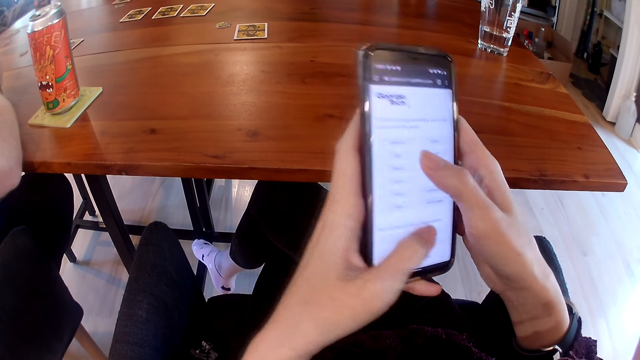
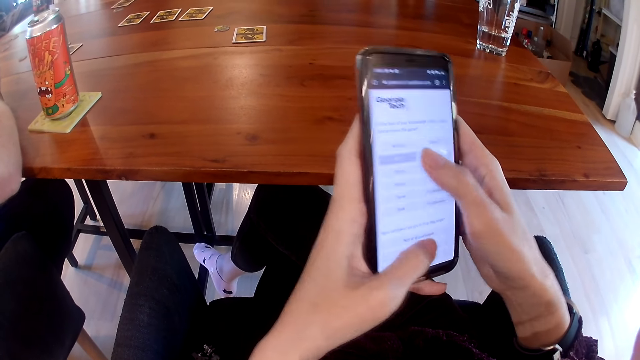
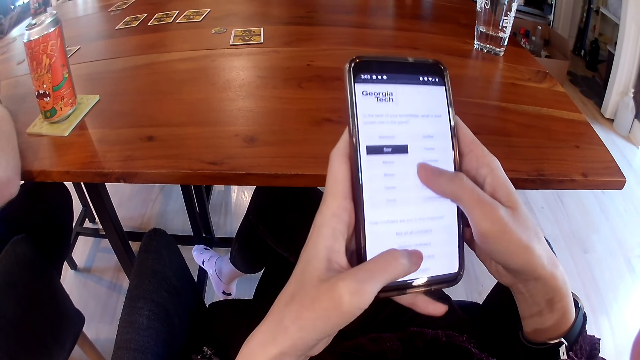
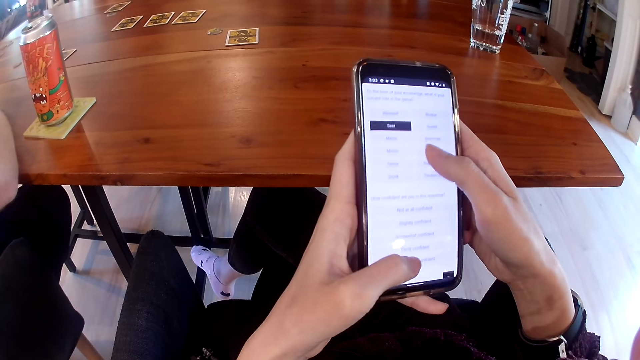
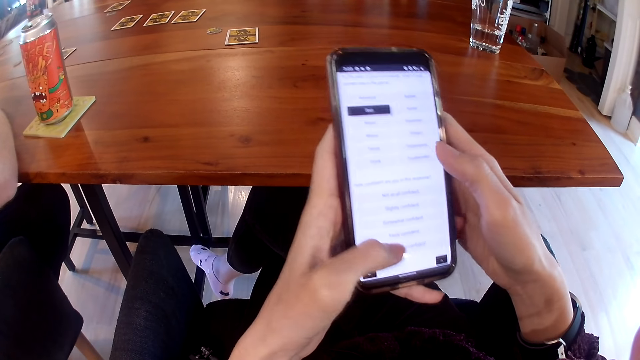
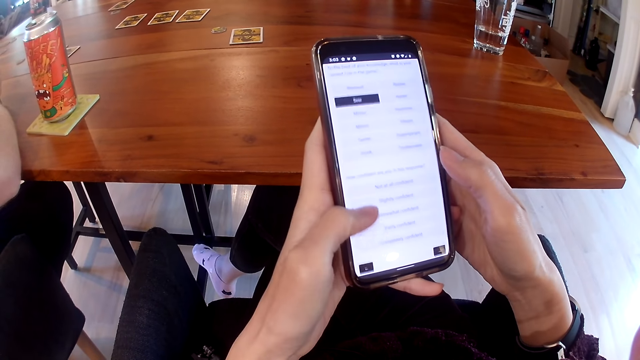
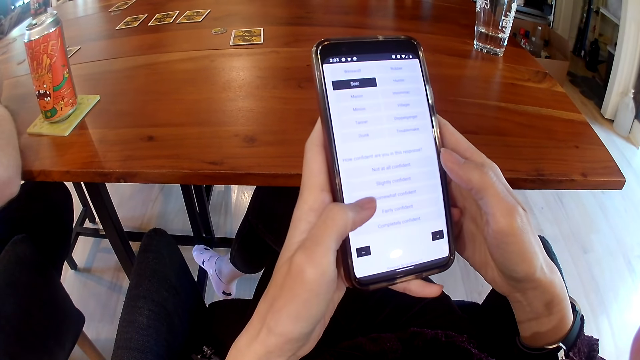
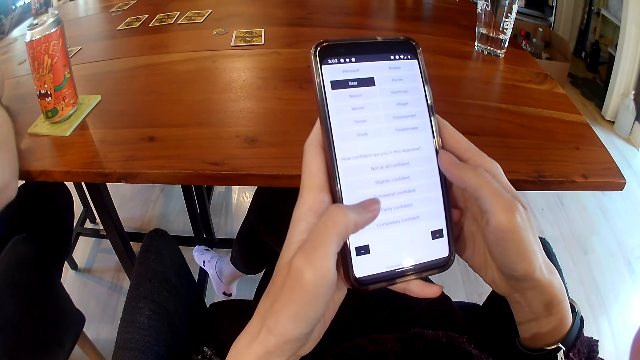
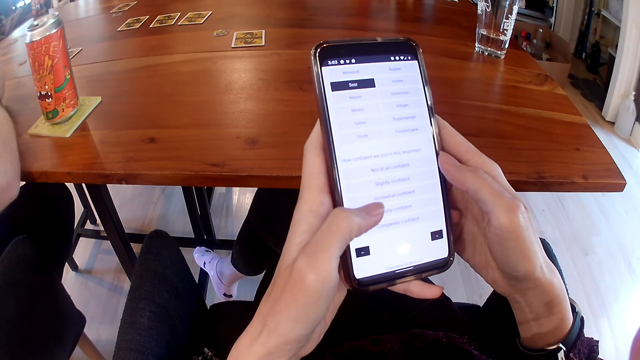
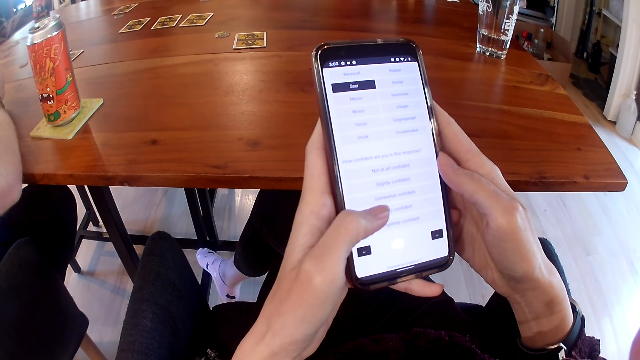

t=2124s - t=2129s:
A woman converses with the camera wearer, converses with a man and converses with another man.

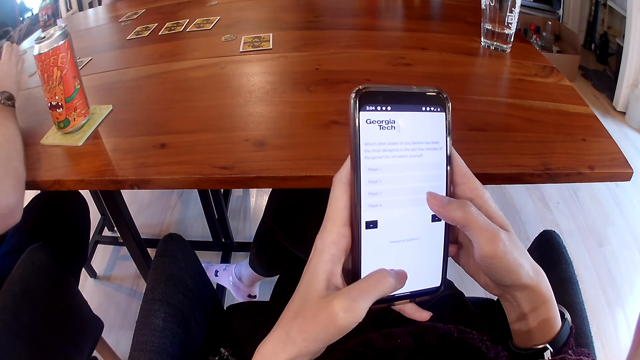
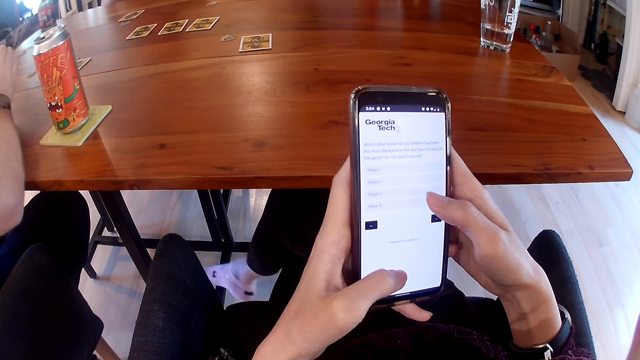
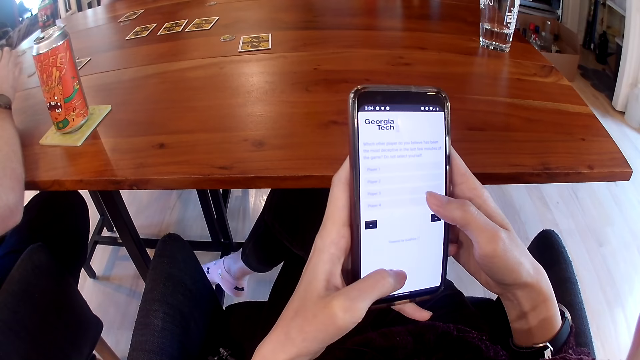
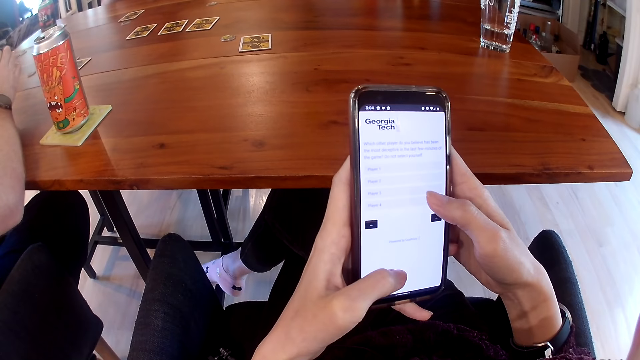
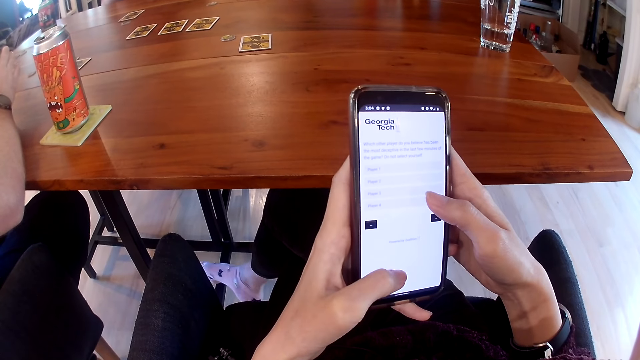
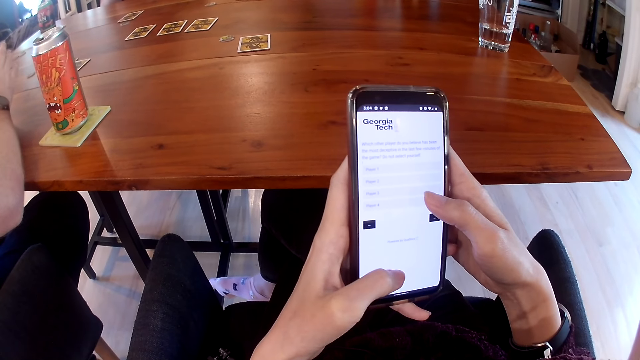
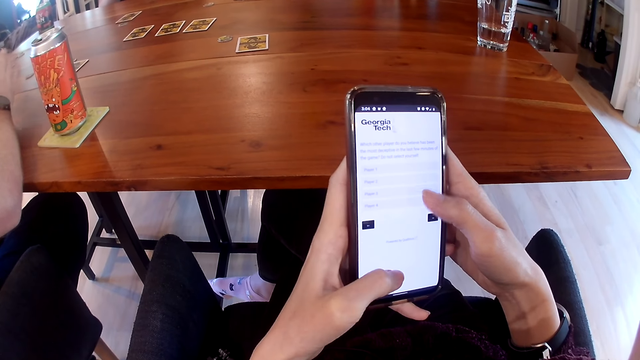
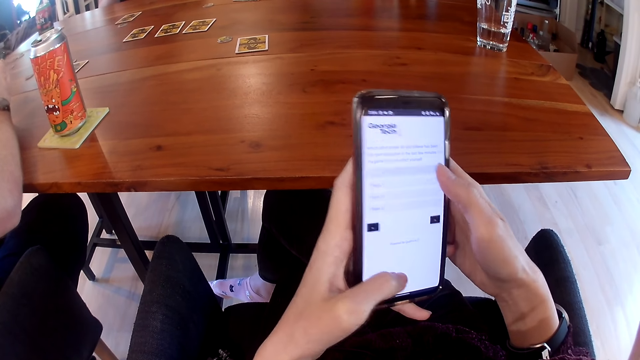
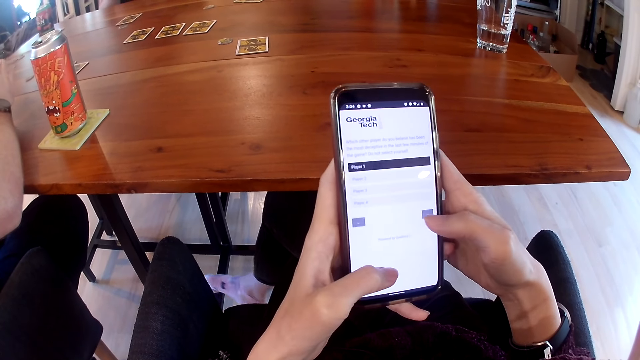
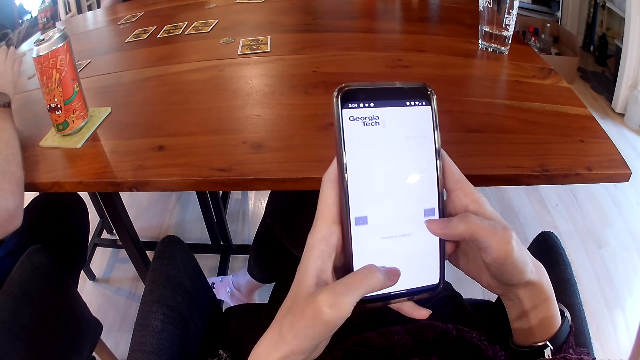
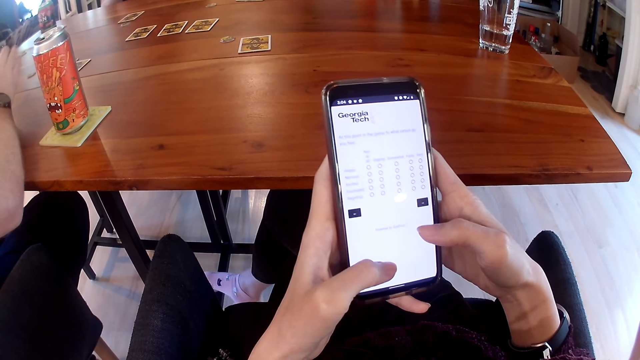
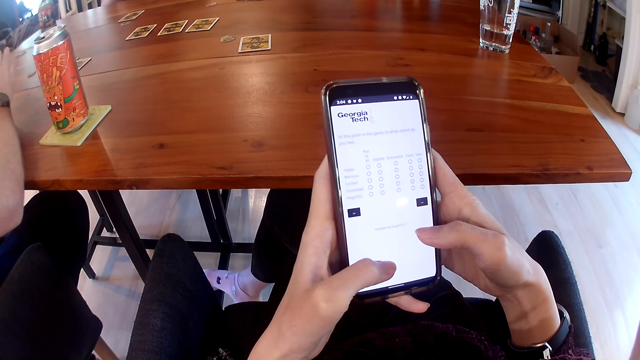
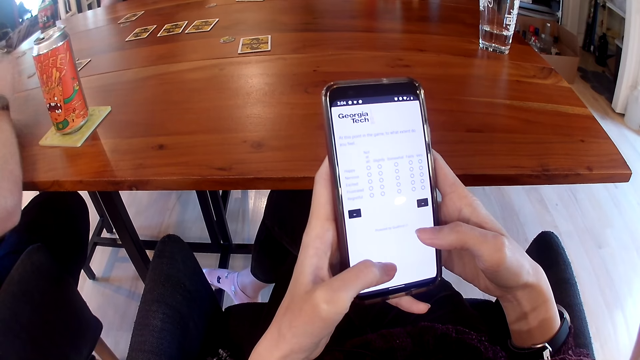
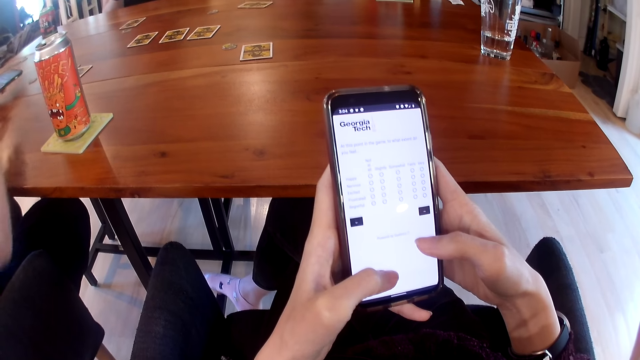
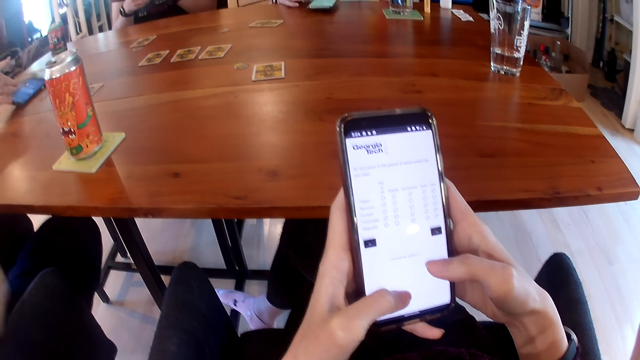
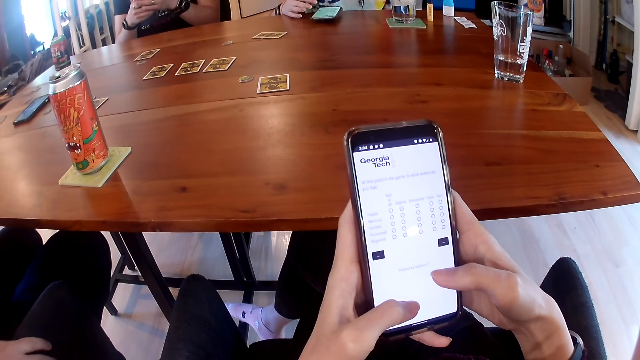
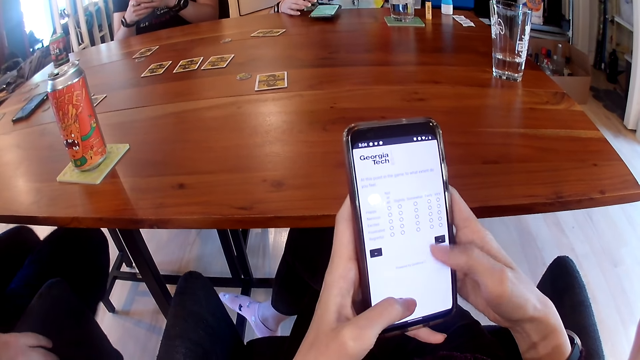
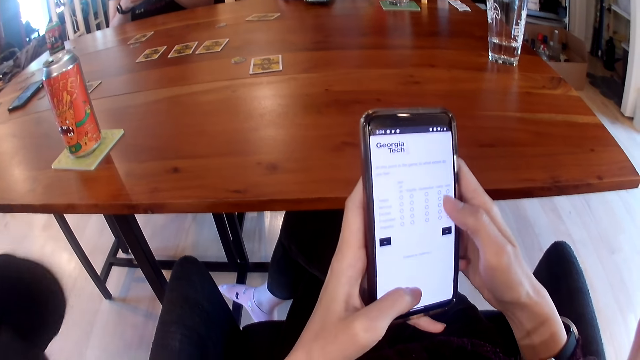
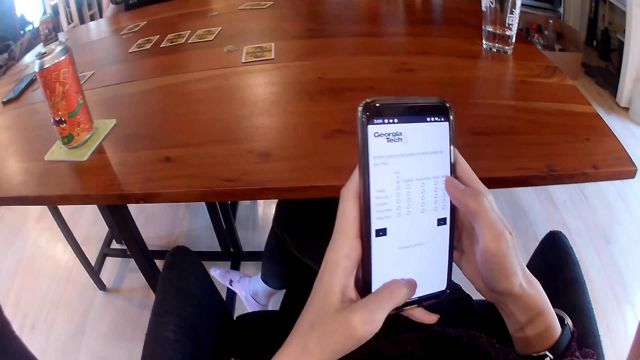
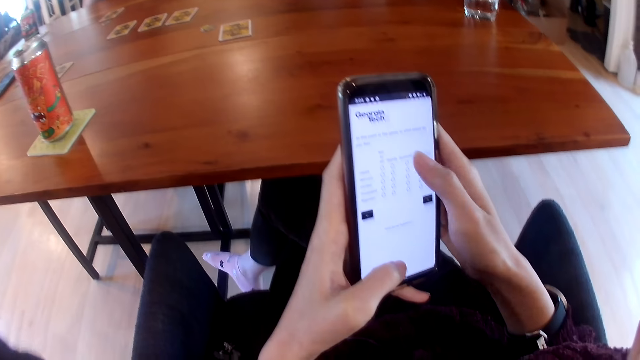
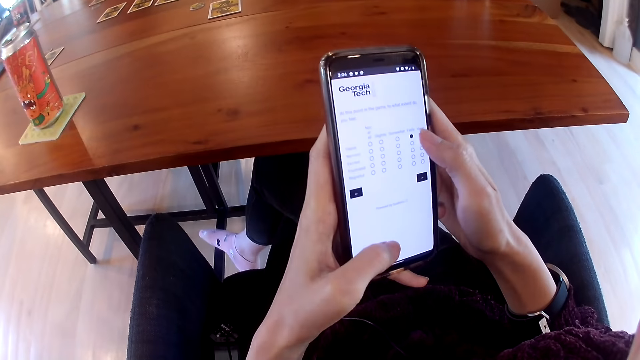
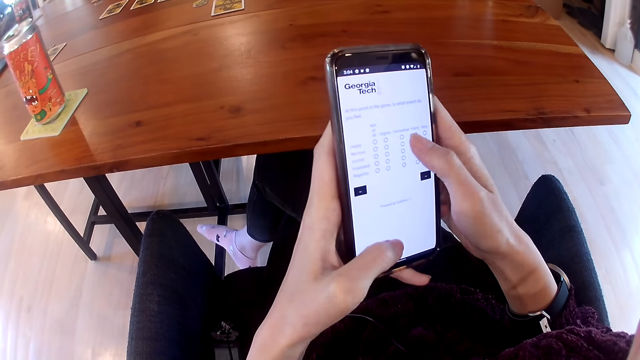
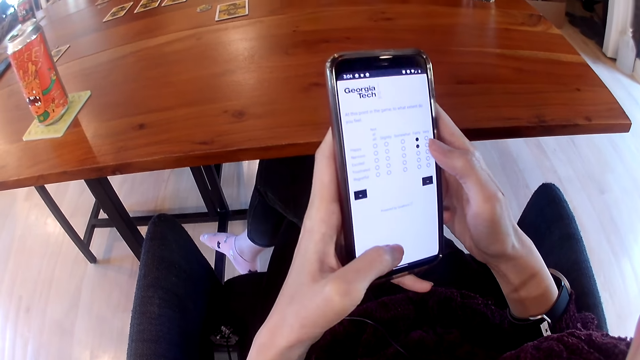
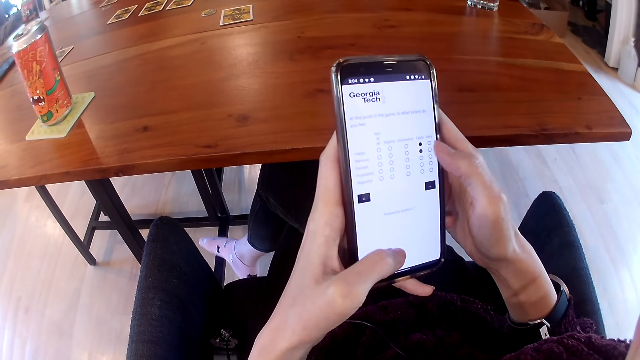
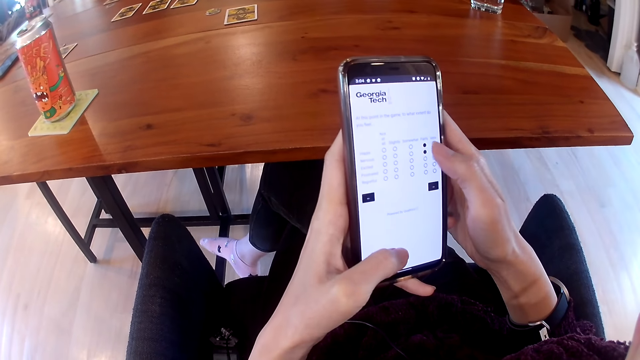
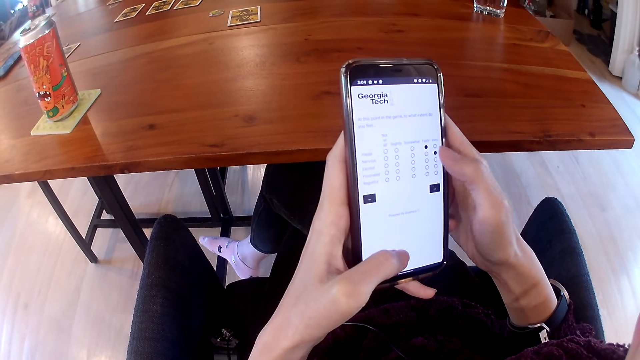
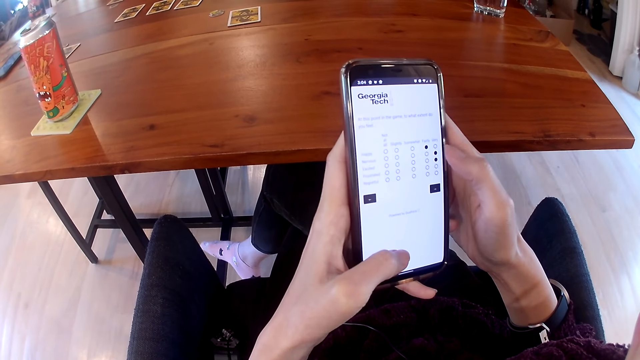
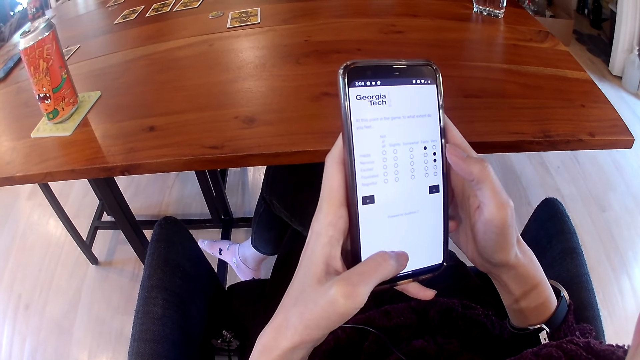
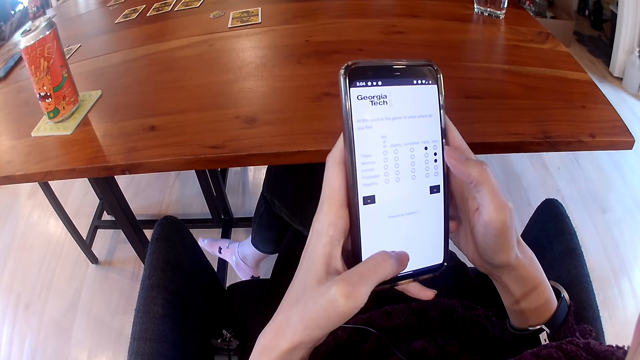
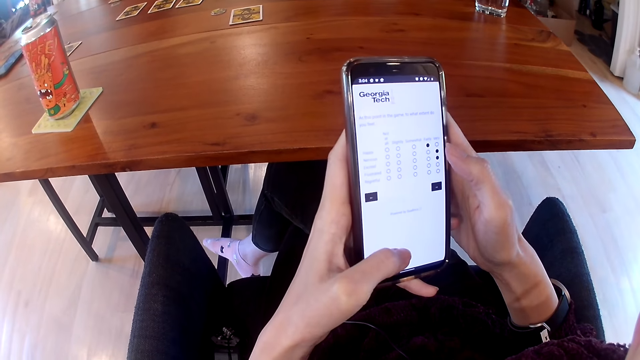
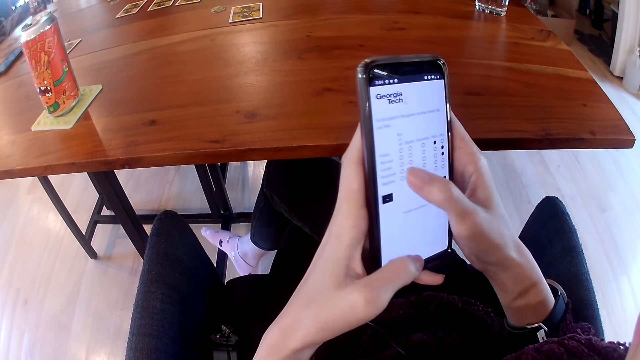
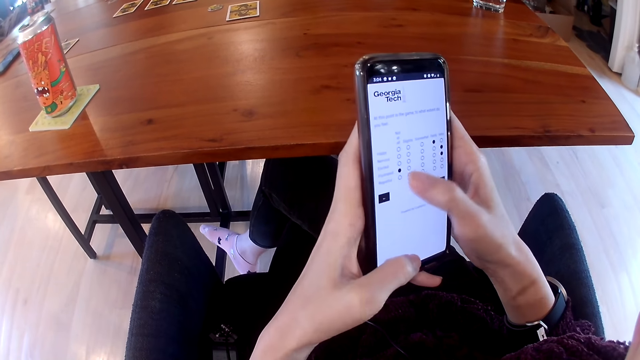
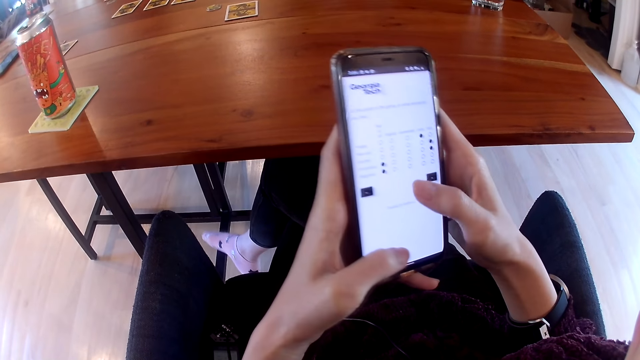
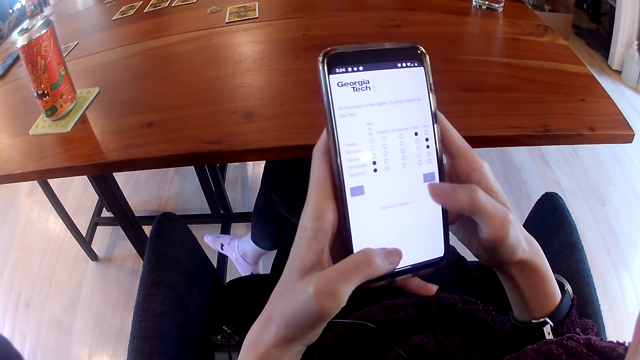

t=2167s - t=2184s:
The man converses with the camera wearer. The man converses with another man. The first man converses with a woman. The other man presses the phone with his right hand. The other man drops the phone on the table with his left hand. The camera wearer taps her right foot on an iron of the table. A person moves around.
